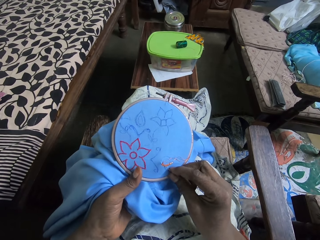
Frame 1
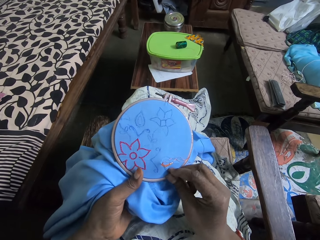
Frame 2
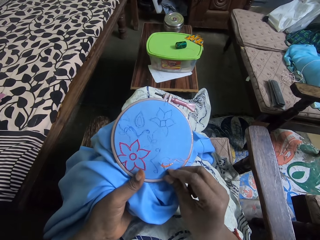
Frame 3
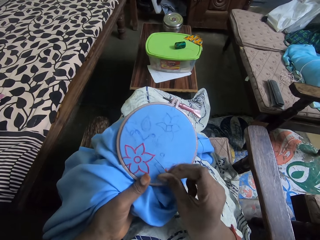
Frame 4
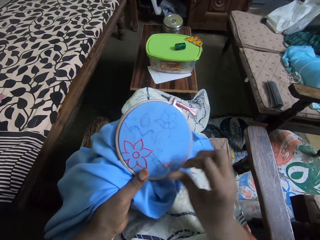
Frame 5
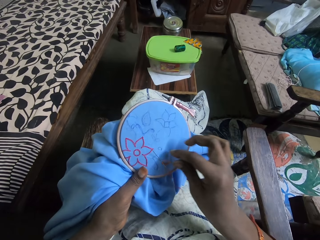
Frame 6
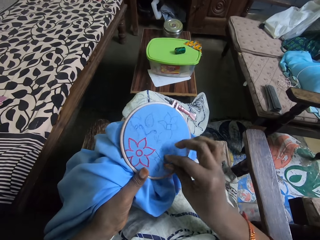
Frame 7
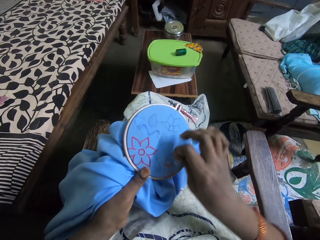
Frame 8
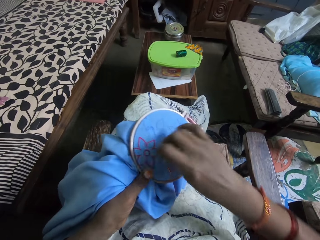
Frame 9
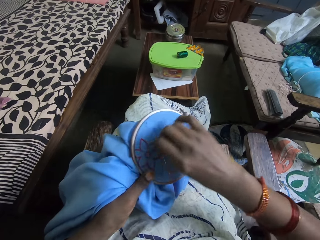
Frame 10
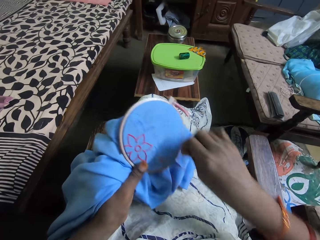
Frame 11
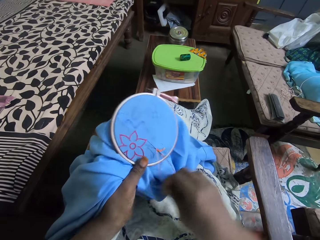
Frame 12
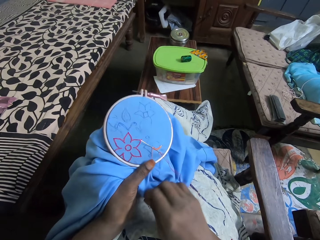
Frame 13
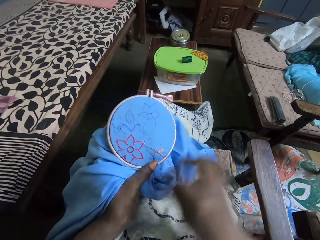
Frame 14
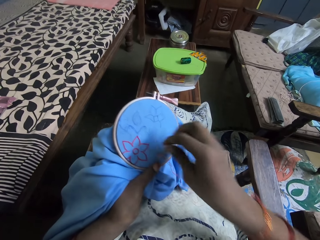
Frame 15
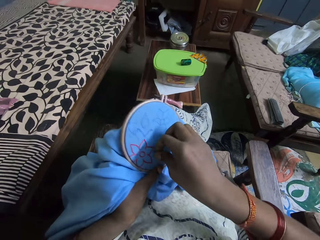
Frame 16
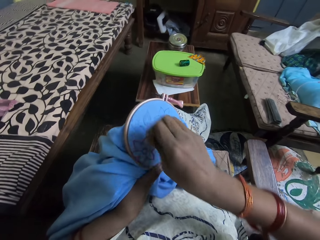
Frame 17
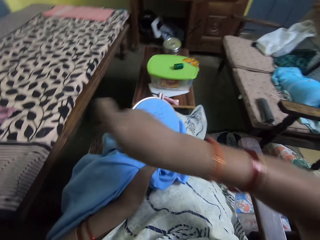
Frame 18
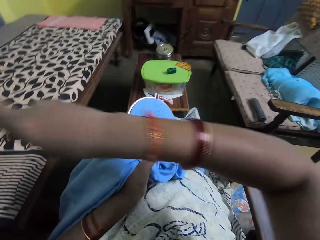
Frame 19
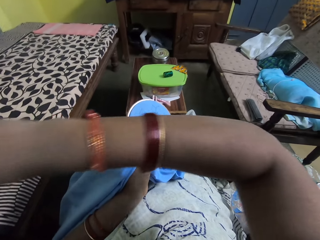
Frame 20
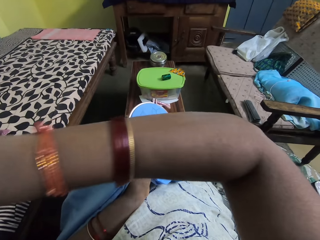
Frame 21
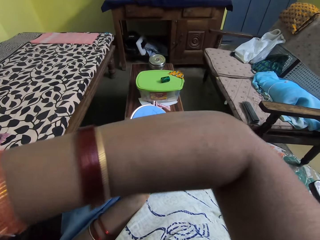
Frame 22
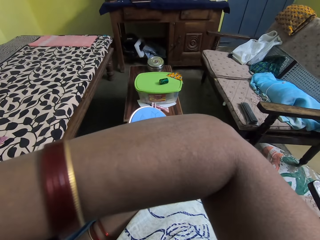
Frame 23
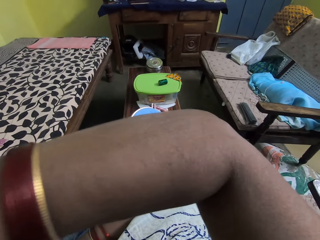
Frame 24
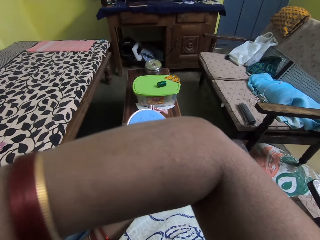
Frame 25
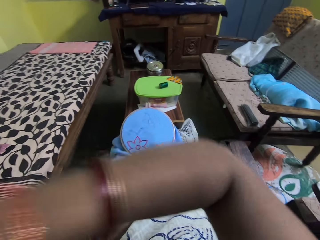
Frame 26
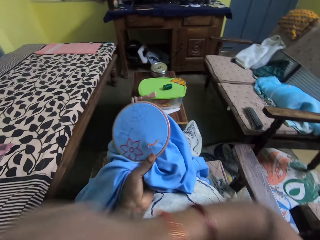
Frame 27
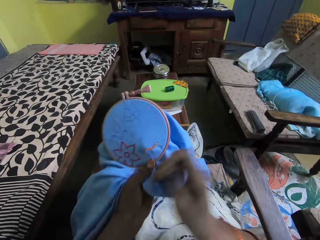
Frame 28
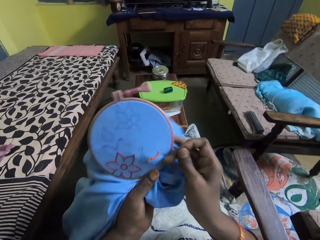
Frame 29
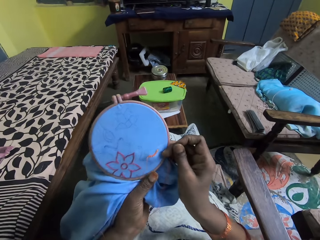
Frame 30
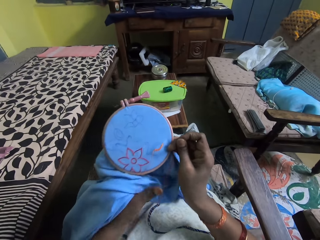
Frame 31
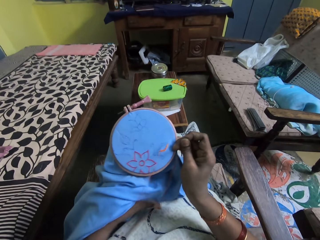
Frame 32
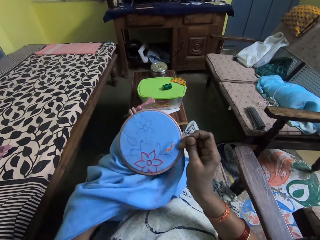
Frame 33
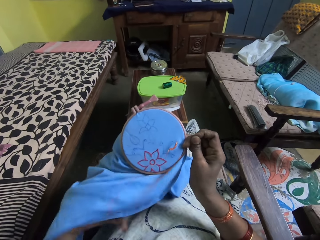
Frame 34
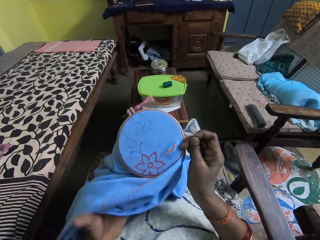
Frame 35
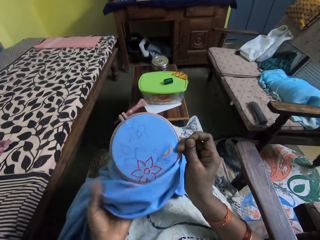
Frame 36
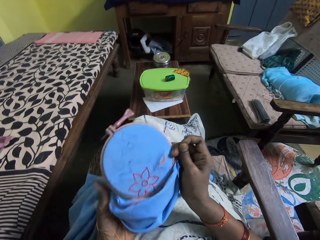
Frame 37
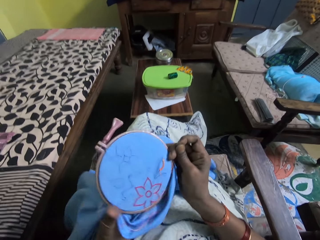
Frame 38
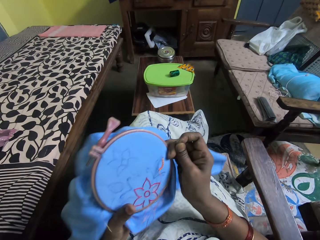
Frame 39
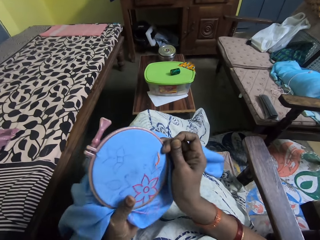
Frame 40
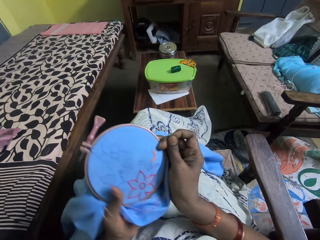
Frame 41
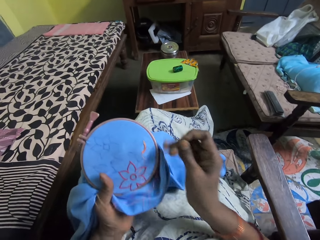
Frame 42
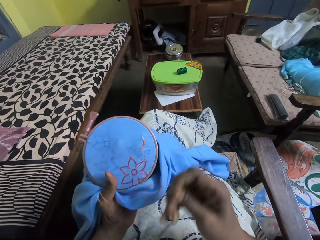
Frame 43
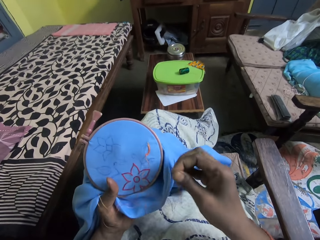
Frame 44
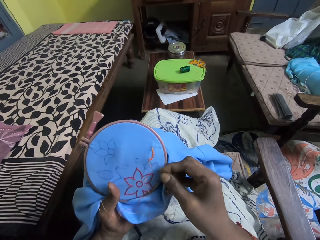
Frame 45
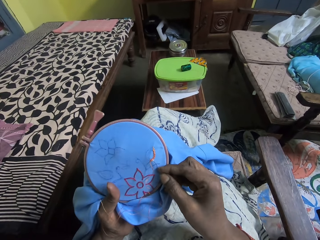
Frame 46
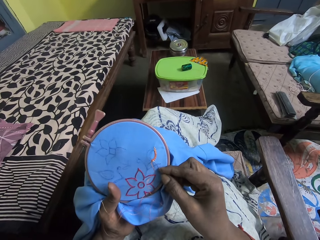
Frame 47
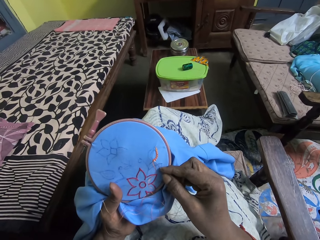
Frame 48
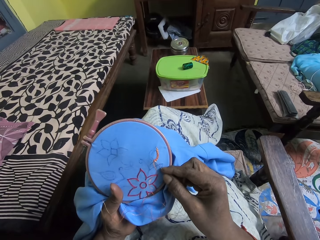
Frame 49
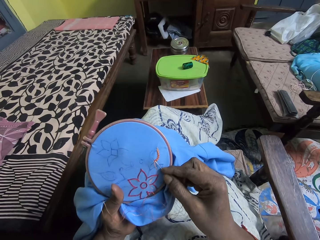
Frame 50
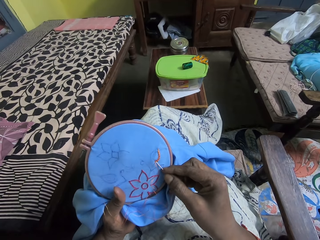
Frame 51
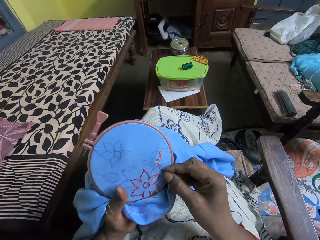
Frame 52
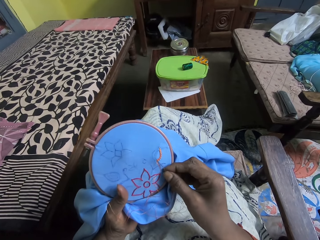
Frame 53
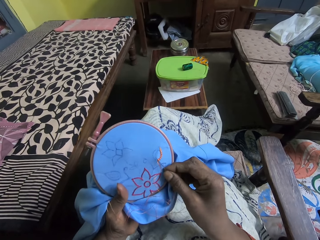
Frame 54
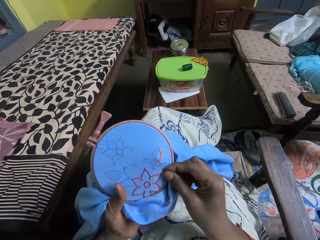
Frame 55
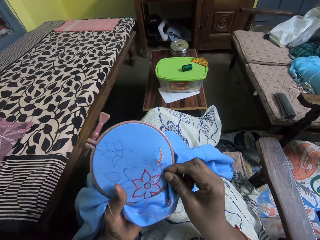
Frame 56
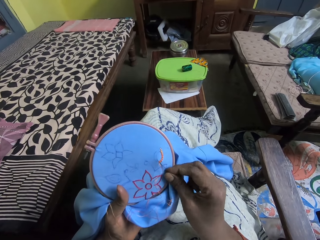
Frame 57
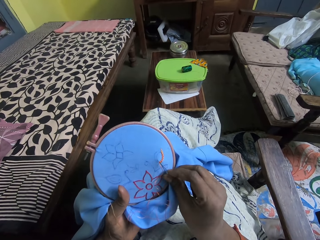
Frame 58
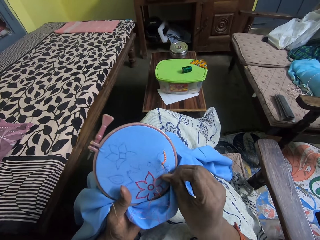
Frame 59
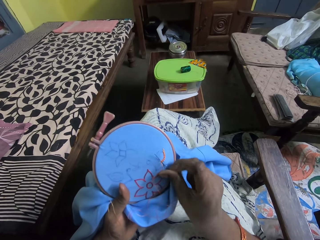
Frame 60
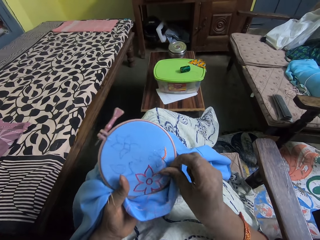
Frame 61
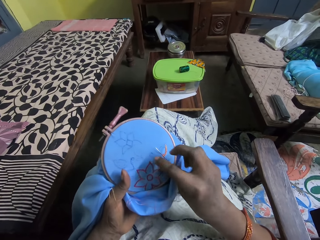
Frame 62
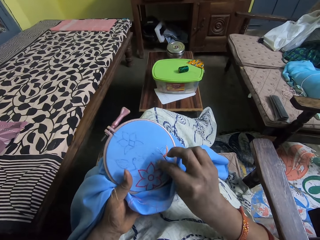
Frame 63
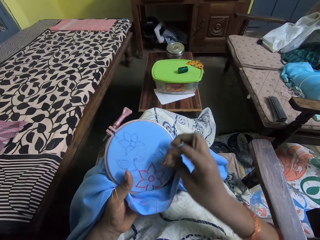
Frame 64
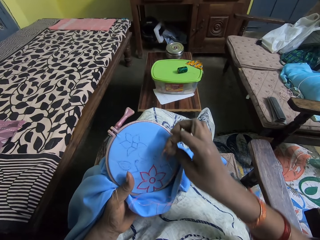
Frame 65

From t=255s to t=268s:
The camera wearer sews the piece of material in her left hand with the needle and thread in her right hand. She puts the thread across the needle. She pulls the needle with the thread with her right hand. She holds the embroidery hoop on the piece of material with her right hand. She aligns the cloth. She sews a flower on the piece of material in her left hand with the needle and thread in her right hand.

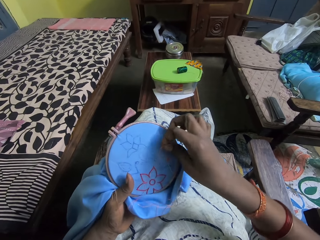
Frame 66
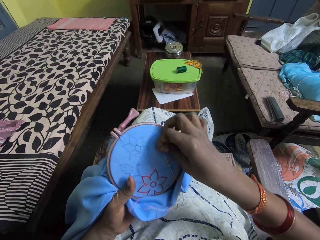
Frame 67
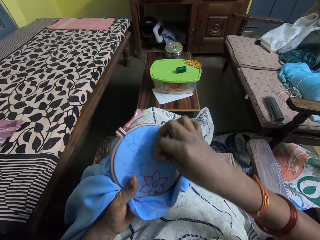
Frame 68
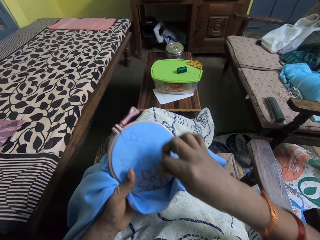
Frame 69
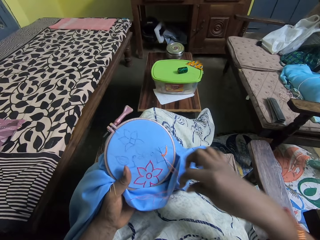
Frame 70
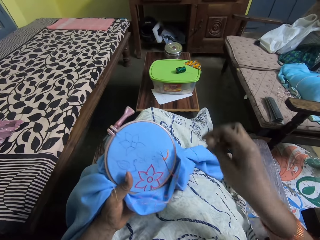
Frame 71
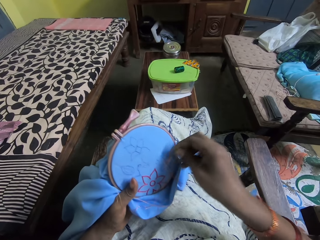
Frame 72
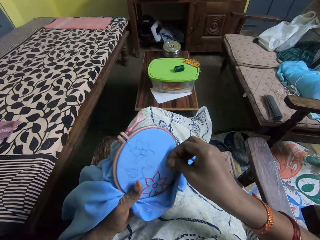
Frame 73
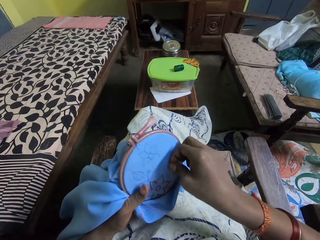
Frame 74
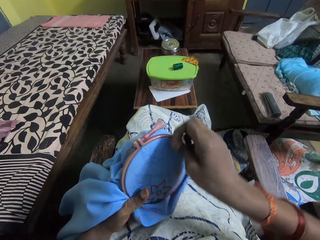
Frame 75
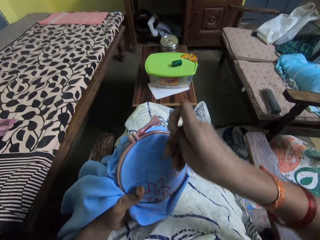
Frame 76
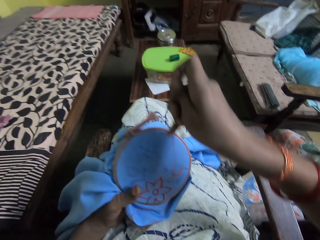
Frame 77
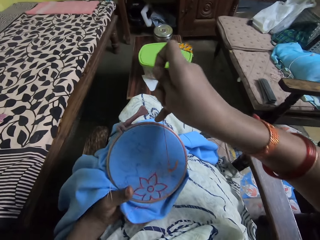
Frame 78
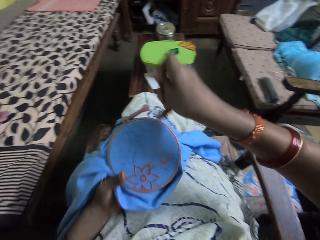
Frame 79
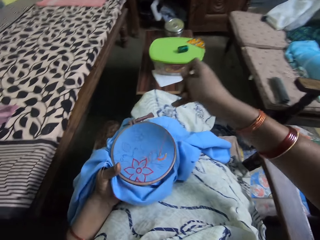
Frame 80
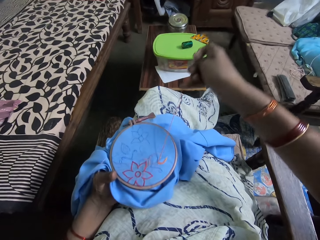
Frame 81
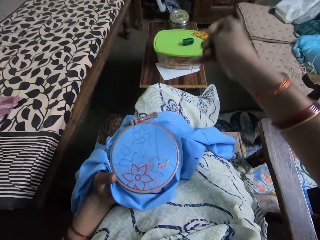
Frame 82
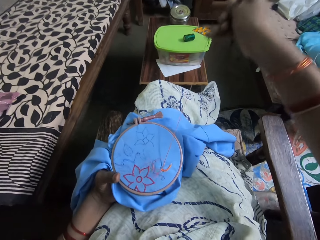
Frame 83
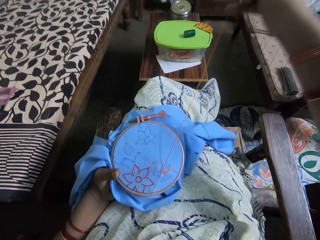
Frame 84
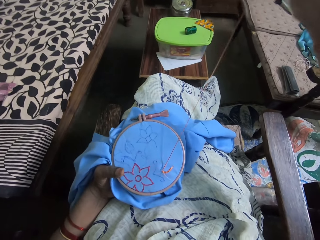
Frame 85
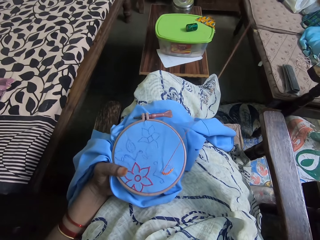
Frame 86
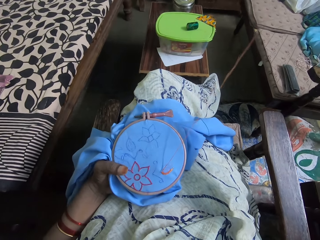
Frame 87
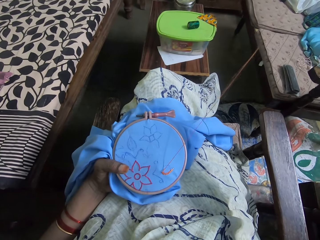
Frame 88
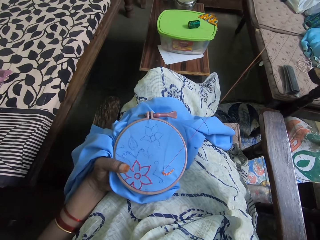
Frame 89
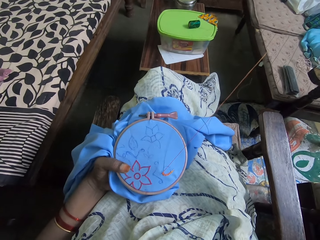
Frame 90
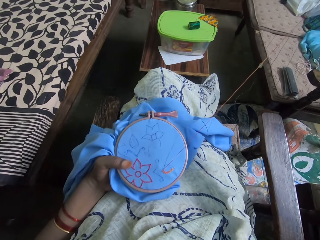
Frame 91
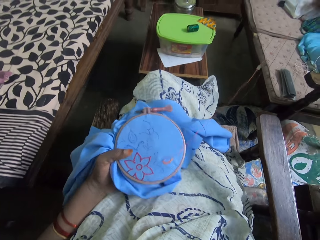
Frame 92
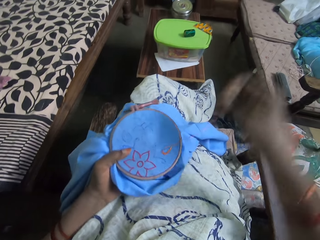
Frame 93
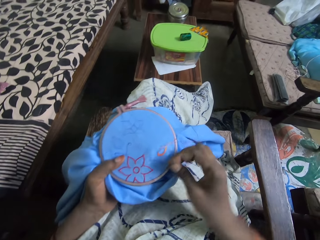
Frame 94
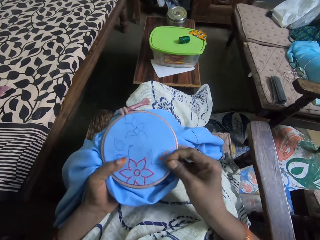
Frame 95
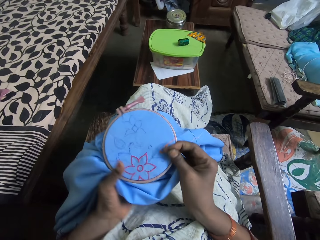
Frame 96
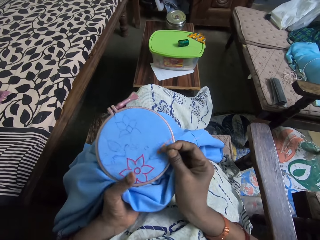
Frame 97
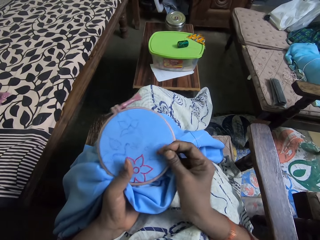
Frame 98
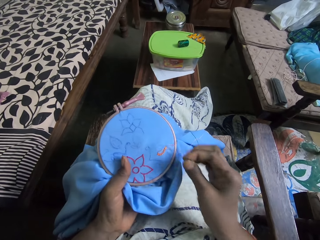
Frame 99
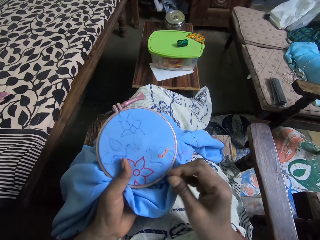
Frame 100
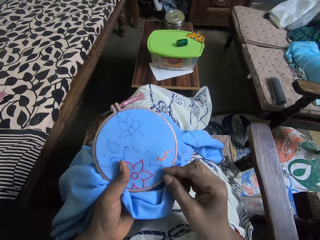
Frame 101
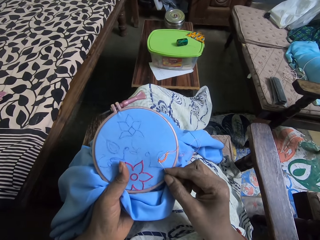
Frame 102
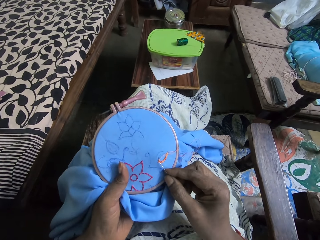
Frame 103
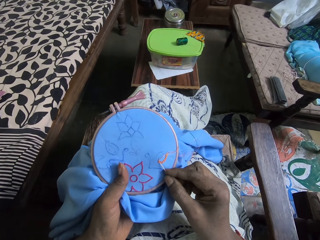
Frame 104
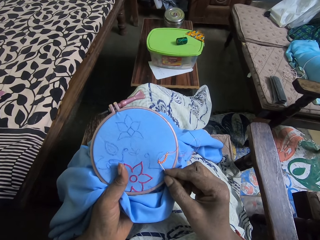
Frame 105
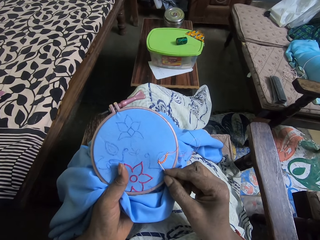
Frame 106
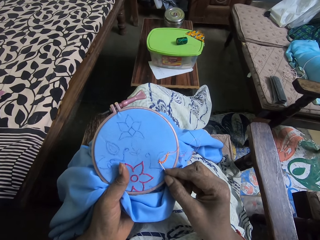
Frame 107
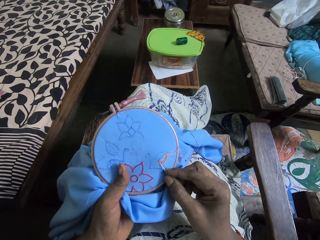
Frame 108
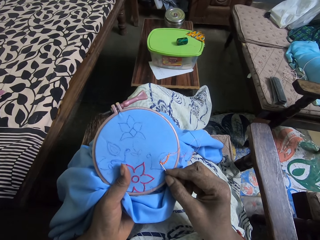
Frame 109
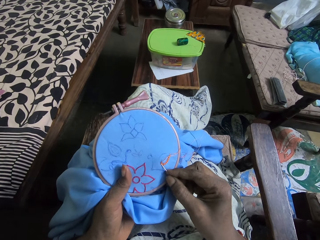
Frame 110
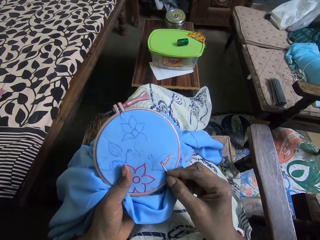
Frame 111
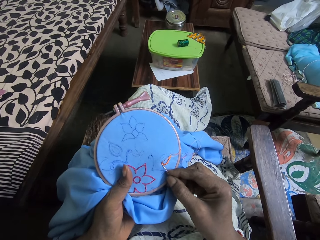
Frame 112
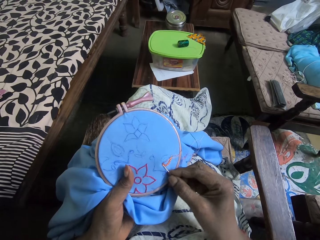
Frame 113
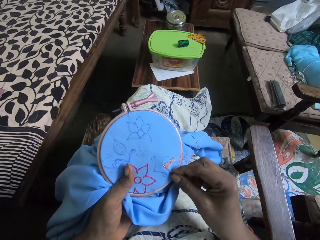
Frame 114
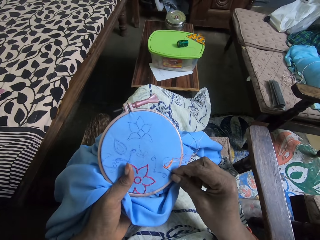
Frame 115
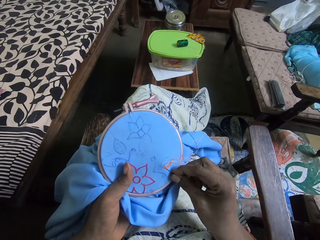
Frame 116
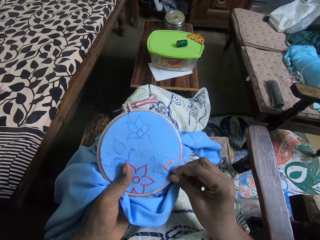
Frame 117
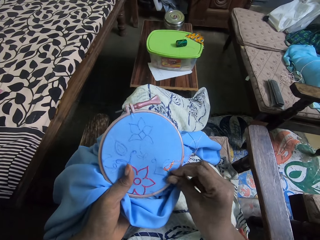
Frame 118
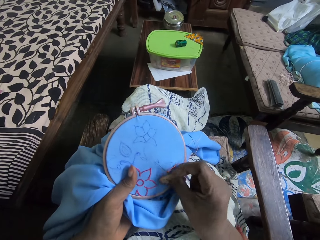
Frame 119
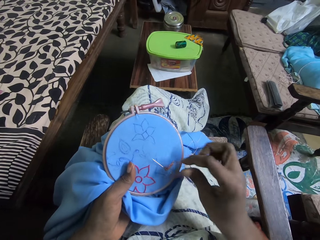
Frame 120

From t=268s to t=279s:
The camera wearer puts thread across a needle. She pulls the needle with the thread with her right hand. She holds the embroidery hoop on the piece of material with her right hand. She sews a flower on the cloth.
